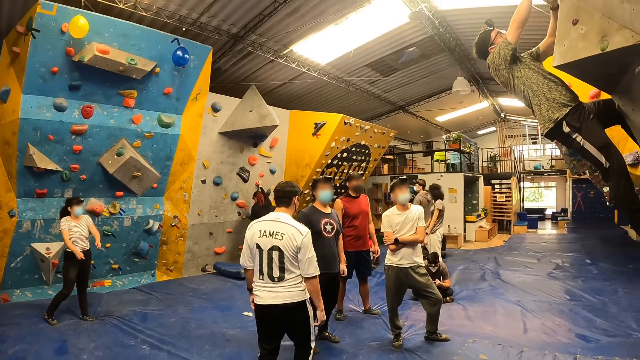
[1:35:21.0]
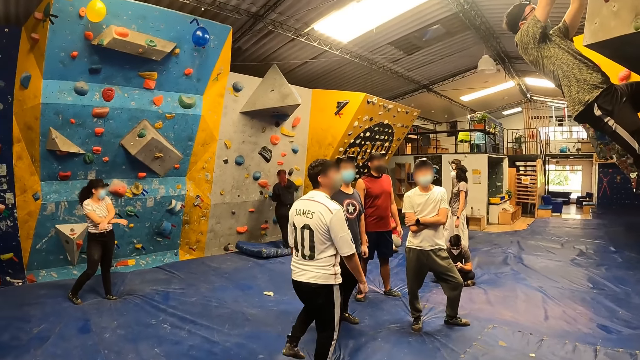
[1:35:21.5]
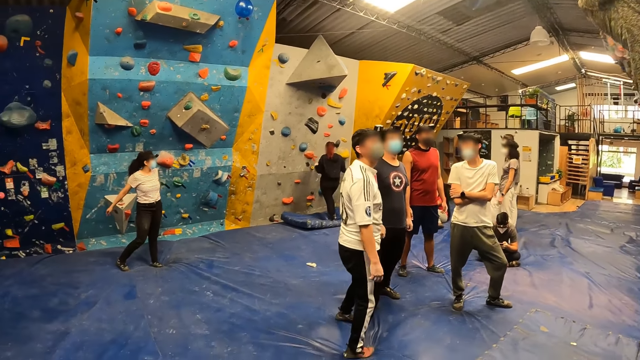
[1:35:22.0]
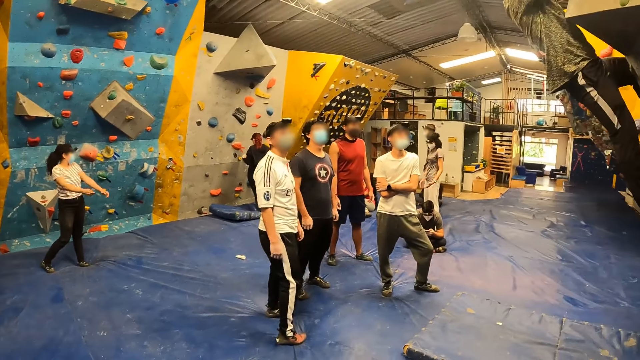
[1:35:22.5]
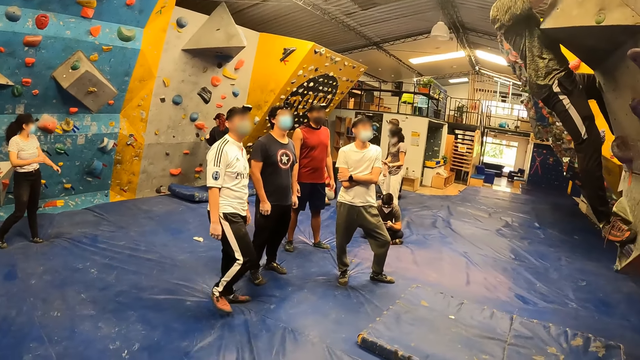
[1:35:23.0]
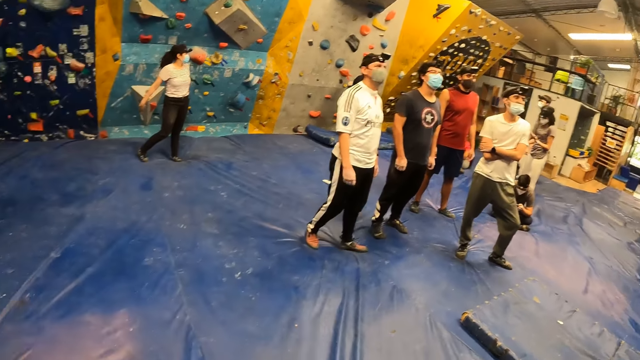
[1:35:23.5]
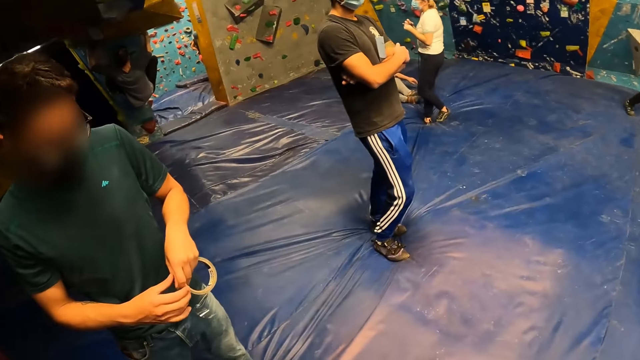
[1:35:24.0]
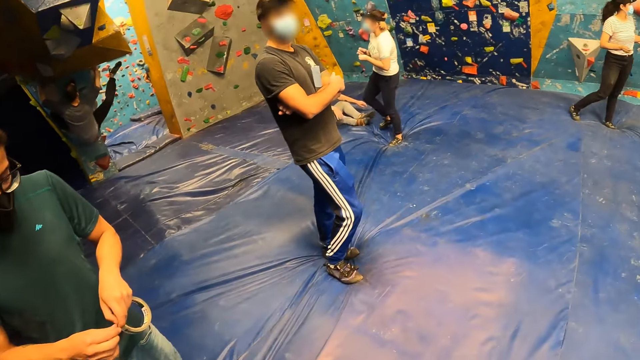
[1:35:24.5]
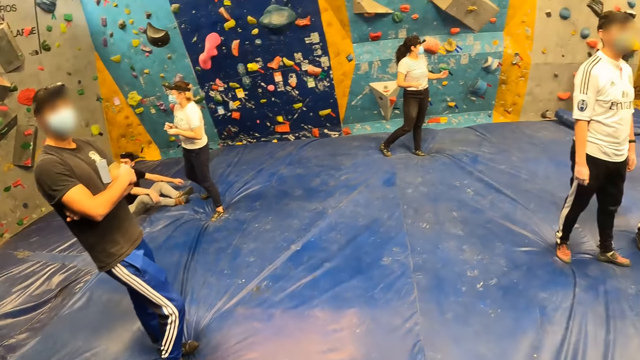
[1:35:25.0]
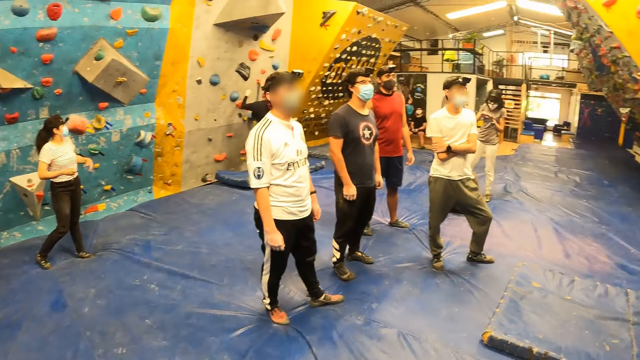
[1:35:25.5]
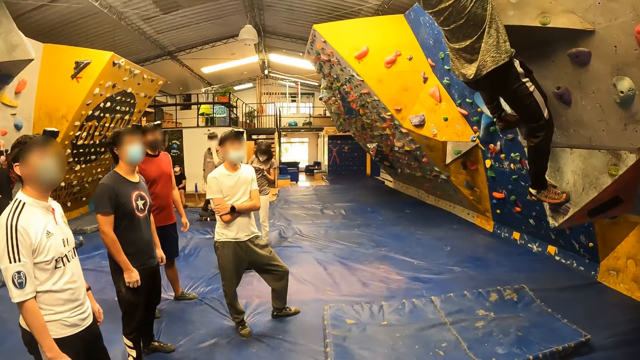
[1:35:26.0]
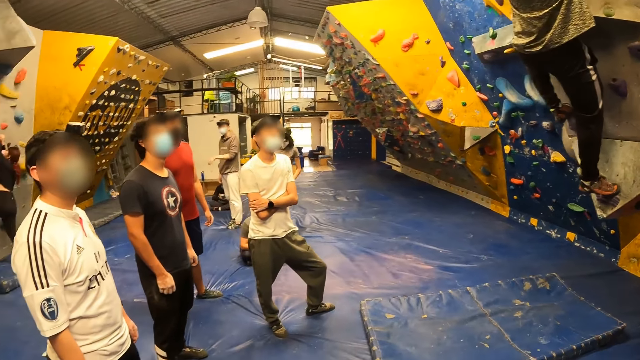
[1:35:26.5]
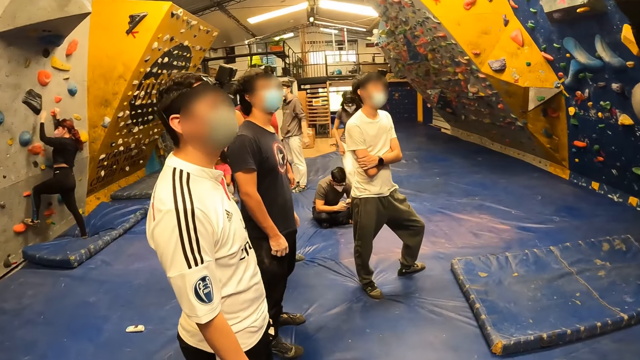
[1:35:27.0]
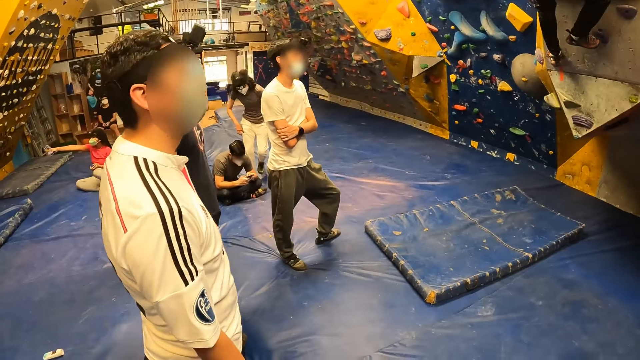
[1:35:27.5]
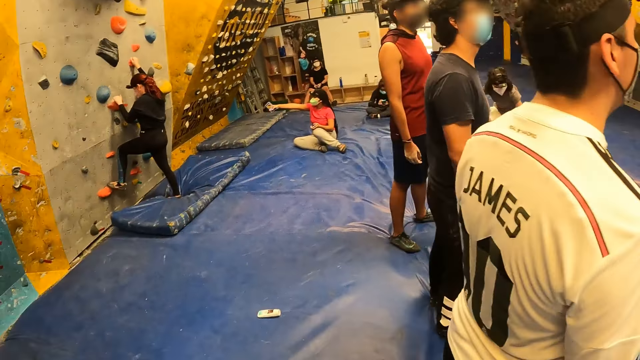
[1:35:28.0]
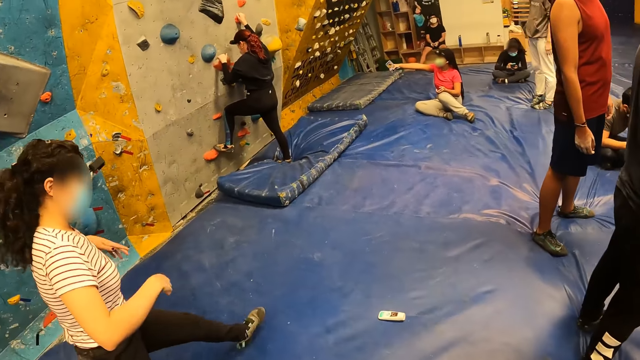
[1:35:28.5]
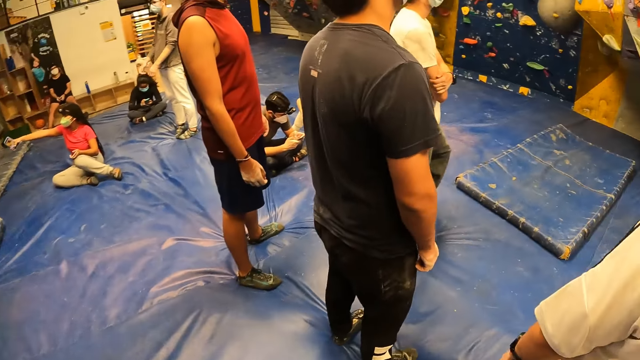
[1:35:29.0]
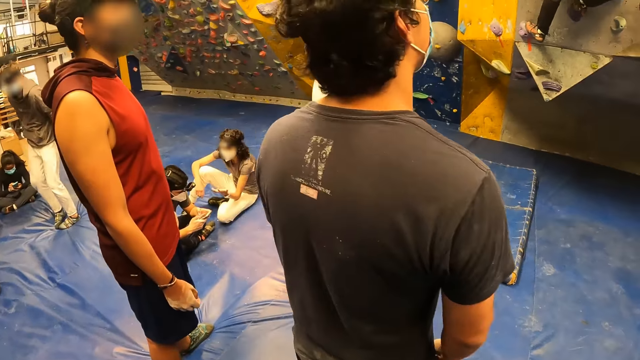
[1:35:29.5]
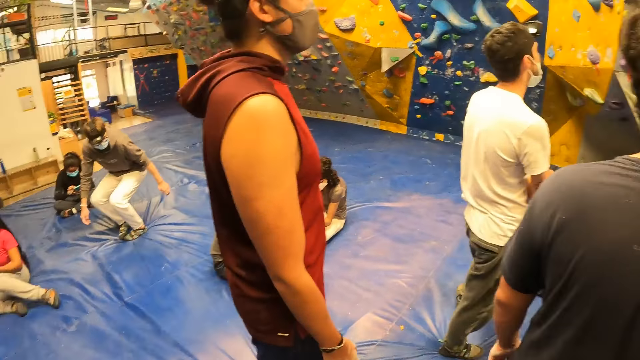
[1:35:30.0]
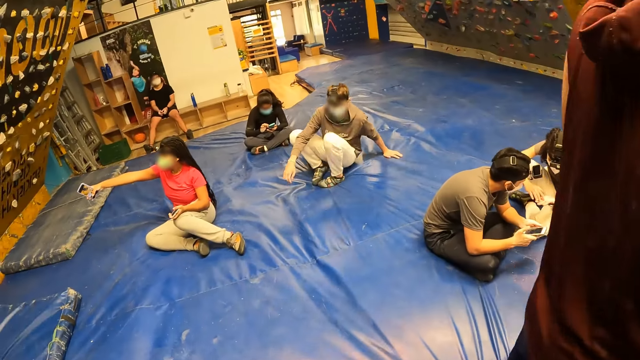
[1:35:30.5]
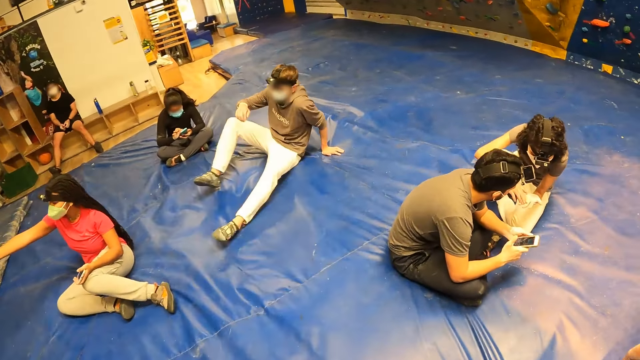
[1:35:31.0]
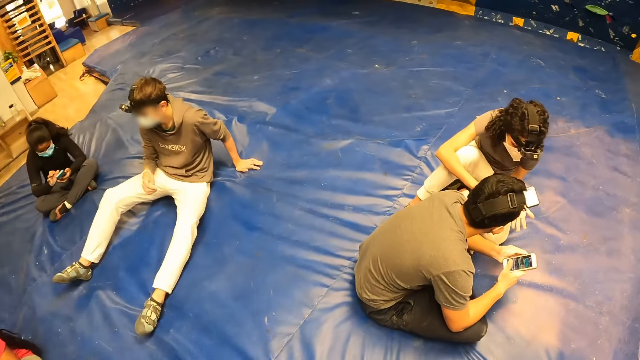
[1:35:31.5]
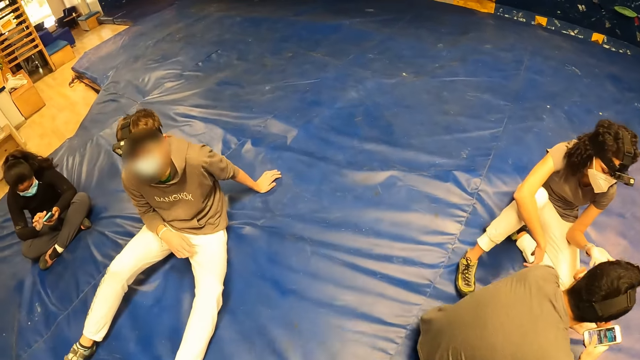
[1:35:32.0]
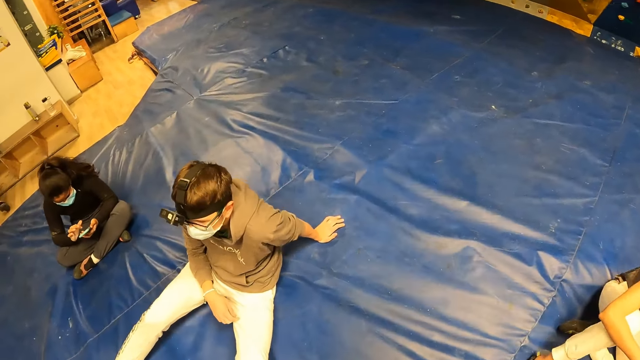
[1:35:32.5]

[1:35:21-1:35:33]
The man peels the tape with his right hand.

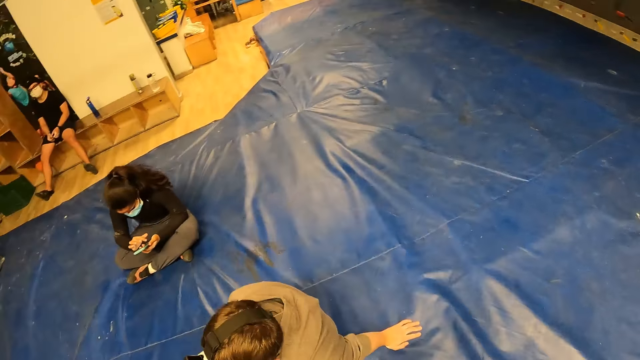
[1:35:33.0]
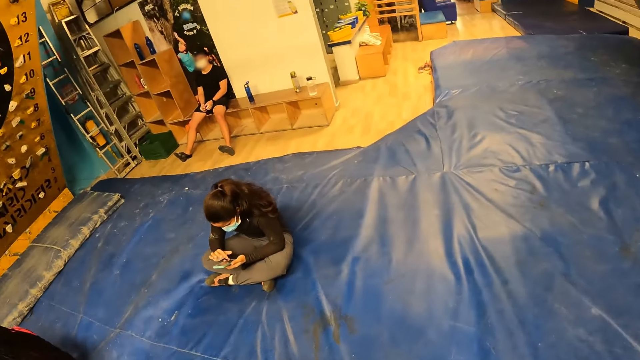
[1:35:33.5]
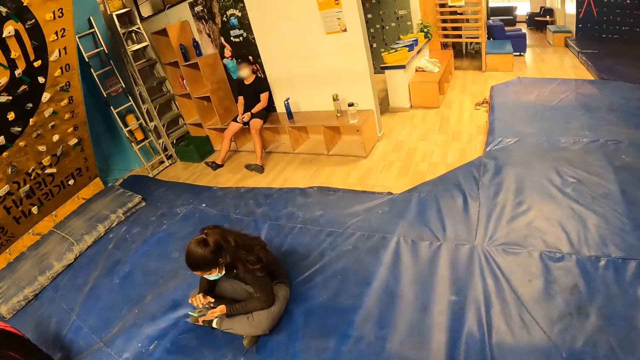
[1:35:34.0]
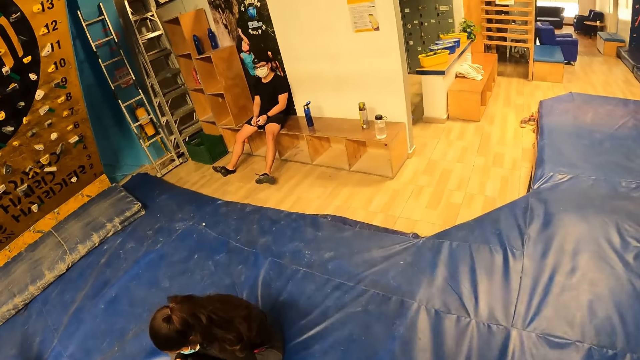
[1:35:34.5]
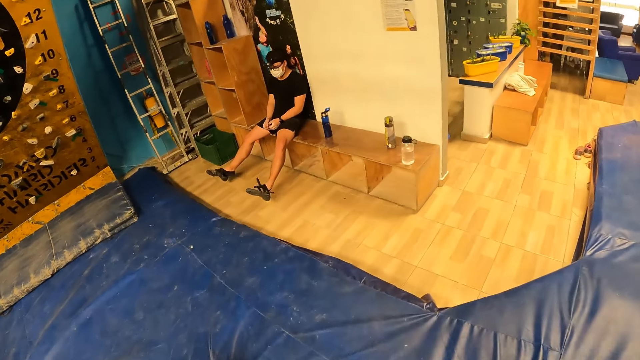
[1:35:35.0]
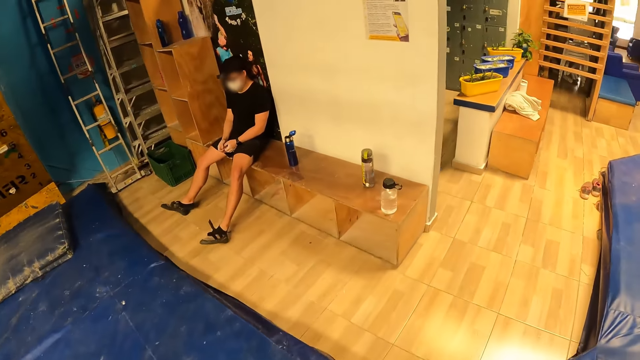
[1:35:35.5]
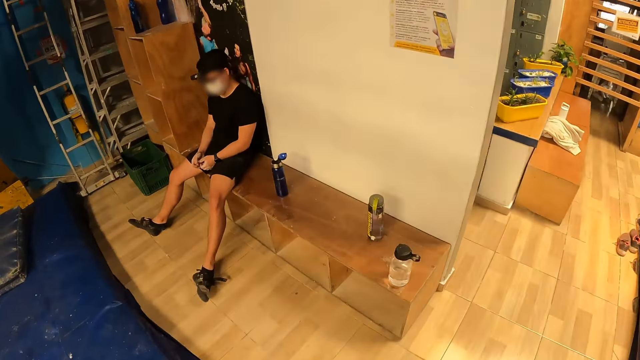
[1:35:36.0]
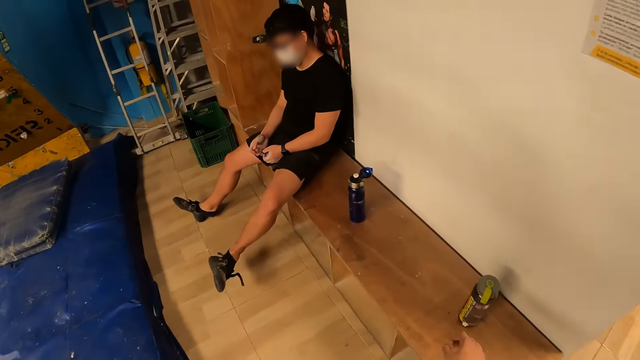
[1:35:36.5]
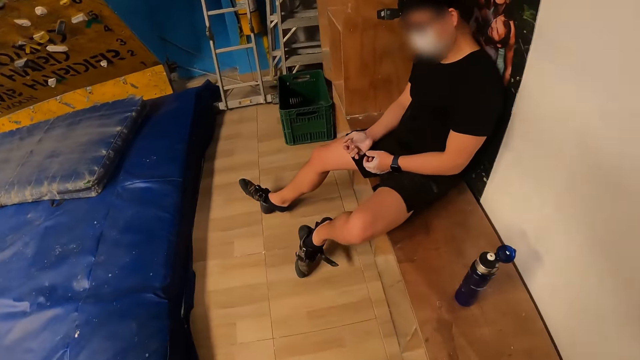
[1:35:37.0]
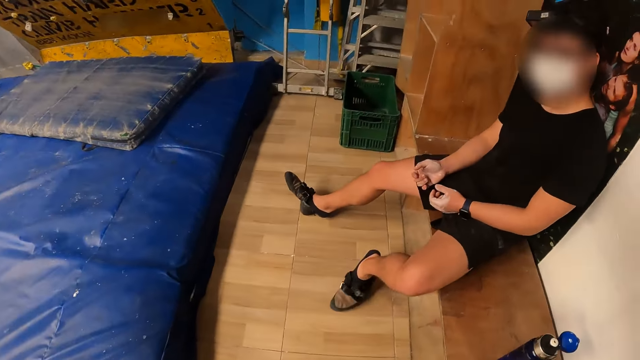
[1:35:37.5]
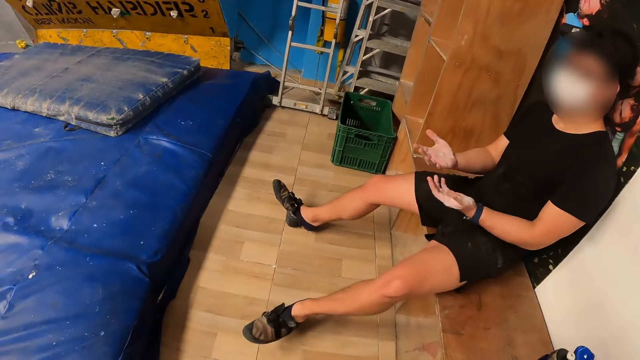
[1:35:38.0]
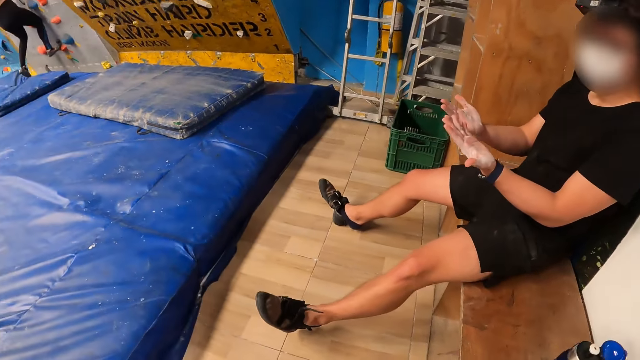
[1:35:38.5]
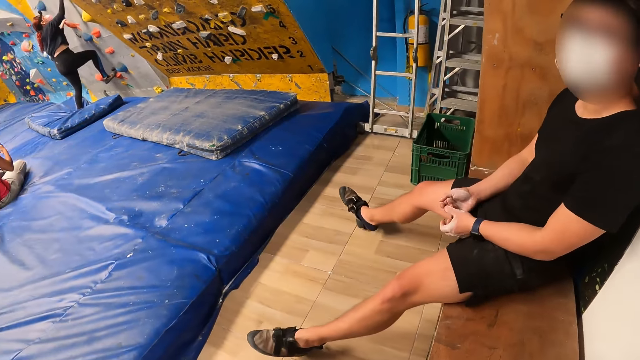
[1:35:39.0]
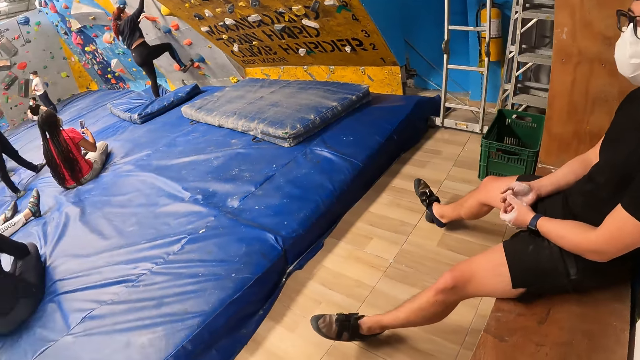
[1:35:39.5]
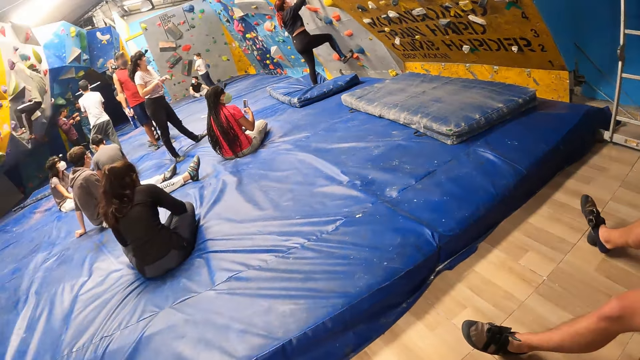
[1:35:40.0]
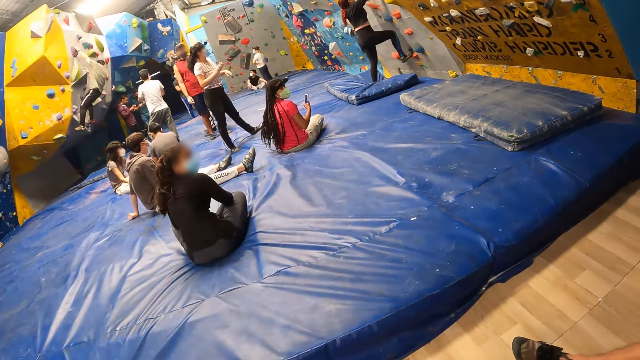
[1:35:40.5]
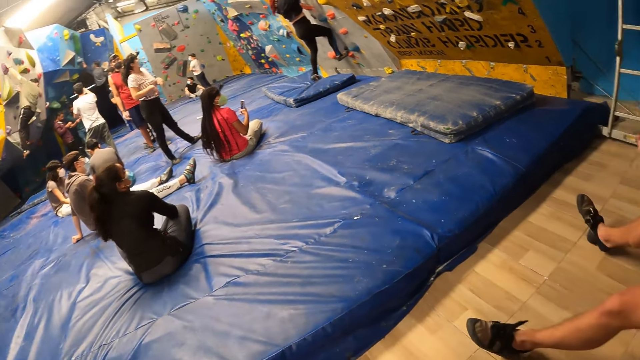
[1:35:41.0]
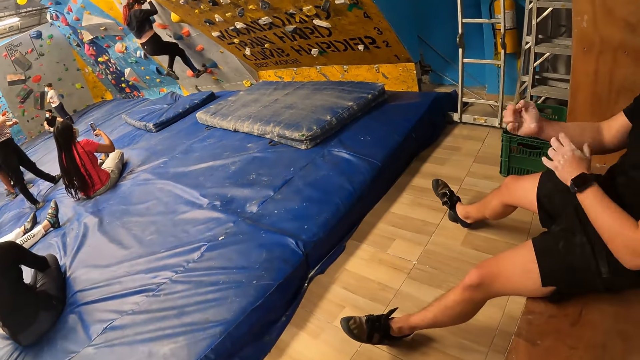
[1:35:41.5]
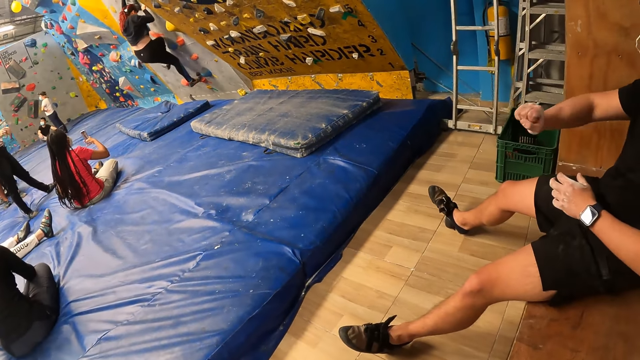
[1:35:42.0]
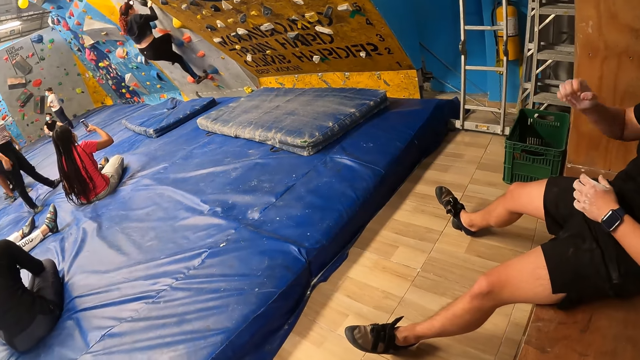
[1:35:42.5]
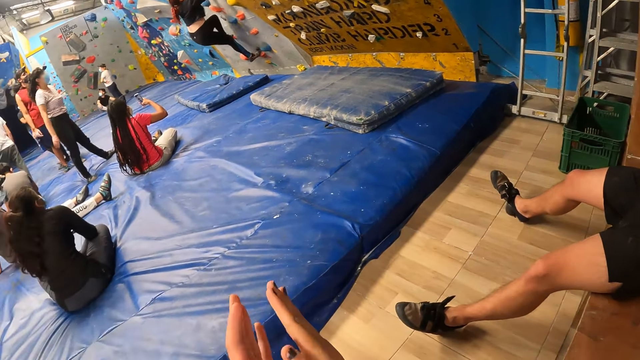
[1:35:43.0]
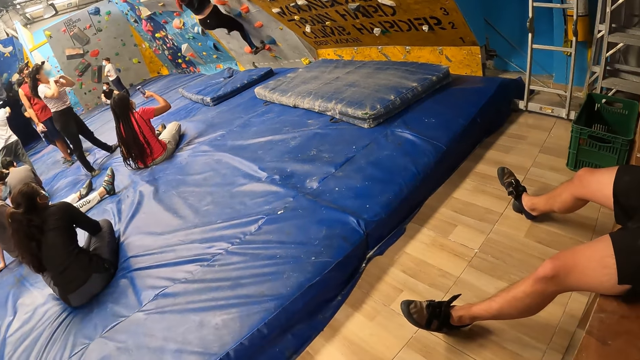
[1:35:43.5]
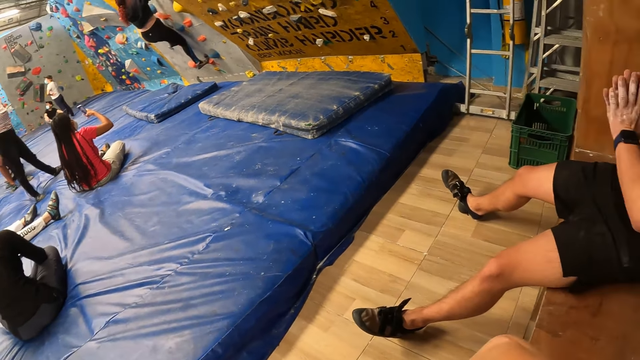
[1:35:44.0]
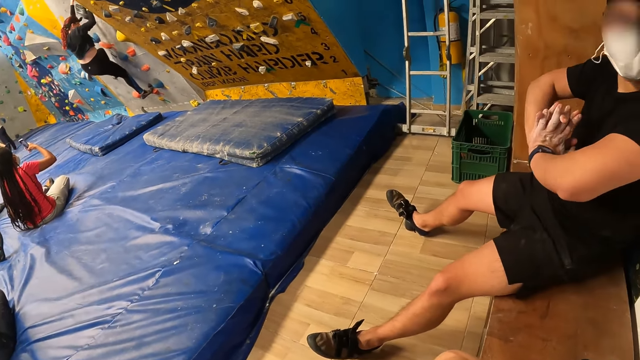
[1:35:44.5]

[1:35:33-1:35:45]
The camera wearer interacts with a man. A person looks at the camera wearer. The camera wearer looks around. A woman presses a phone with her right hand. The camera wearer puts their hands together.
